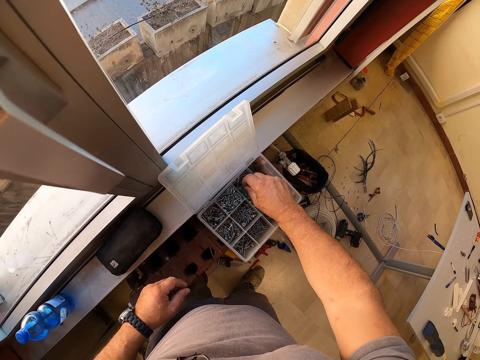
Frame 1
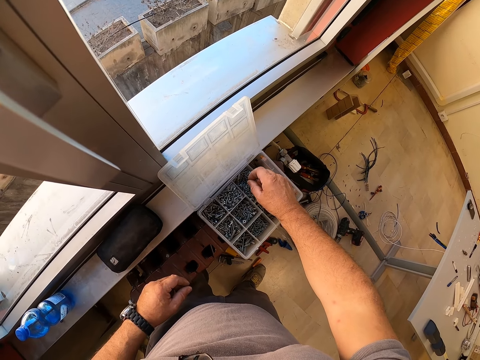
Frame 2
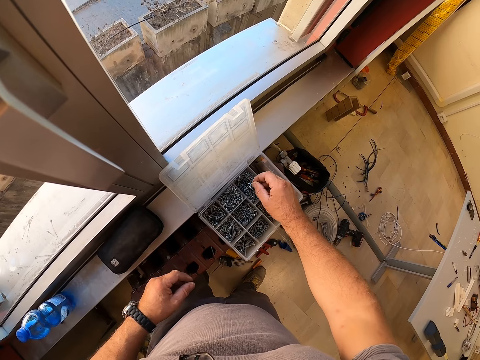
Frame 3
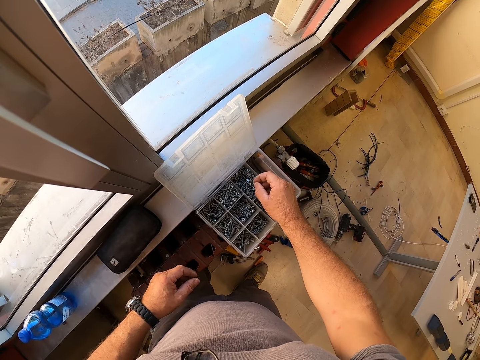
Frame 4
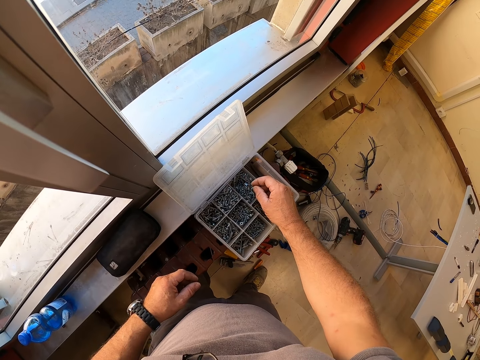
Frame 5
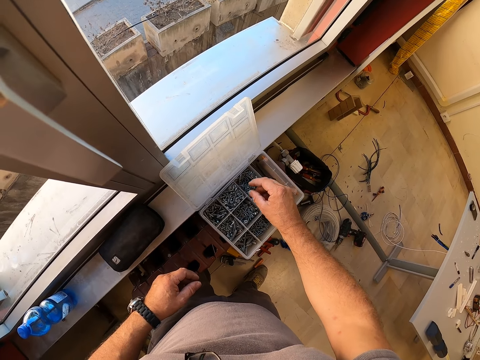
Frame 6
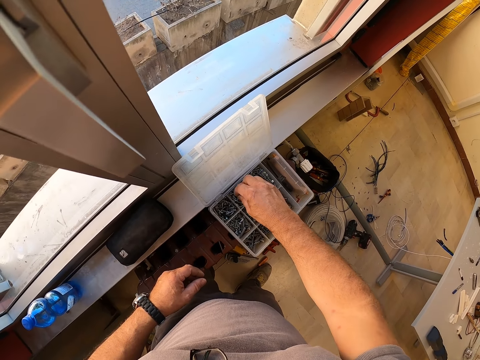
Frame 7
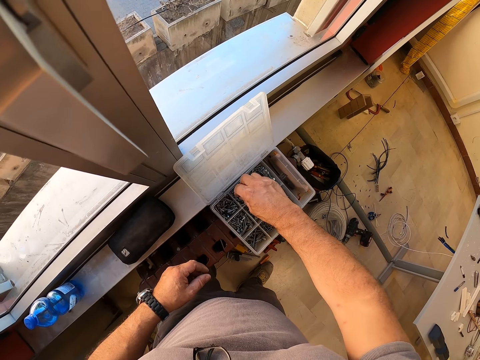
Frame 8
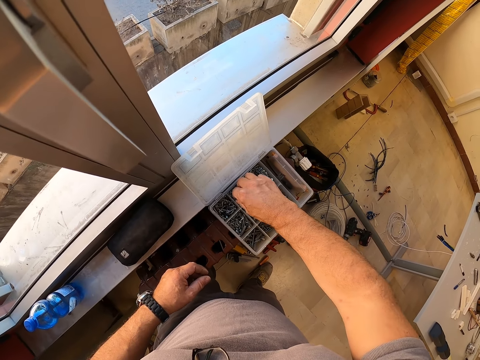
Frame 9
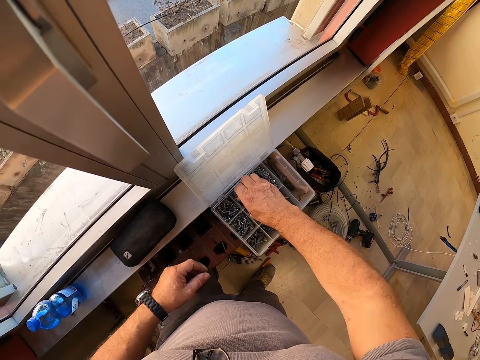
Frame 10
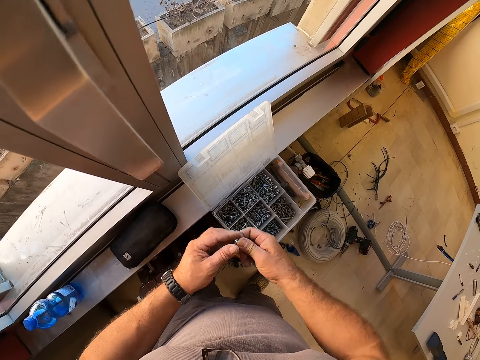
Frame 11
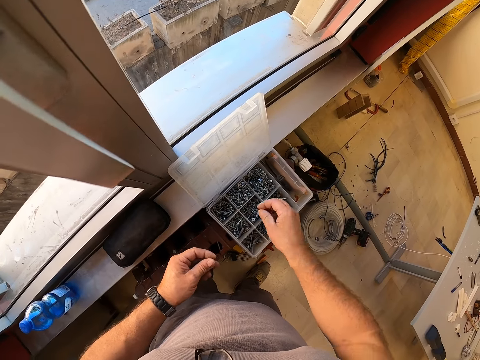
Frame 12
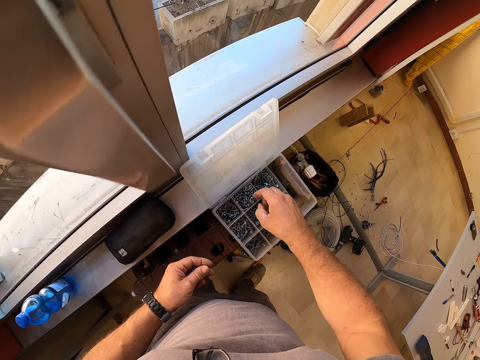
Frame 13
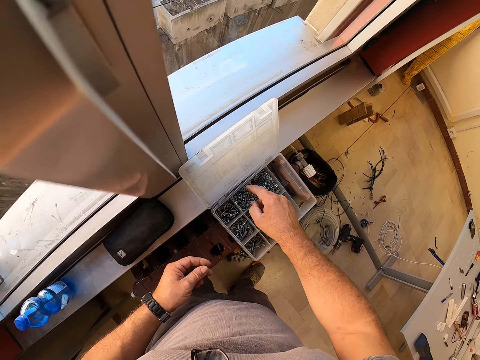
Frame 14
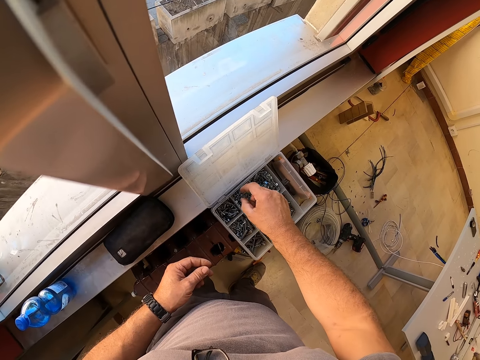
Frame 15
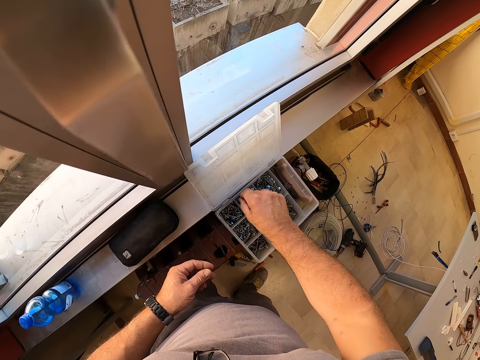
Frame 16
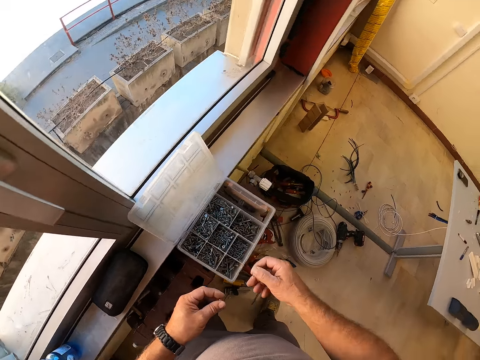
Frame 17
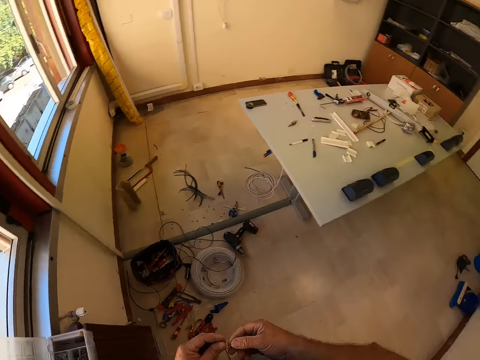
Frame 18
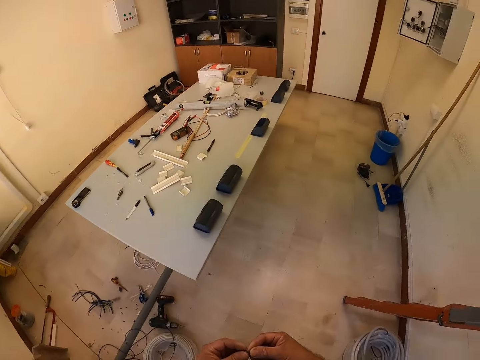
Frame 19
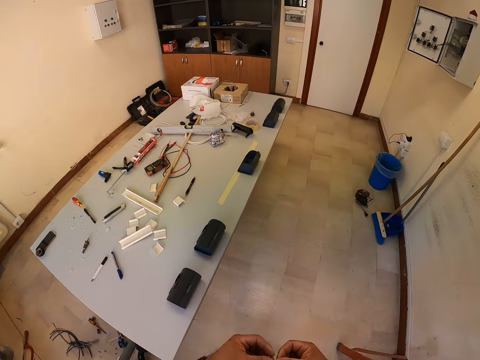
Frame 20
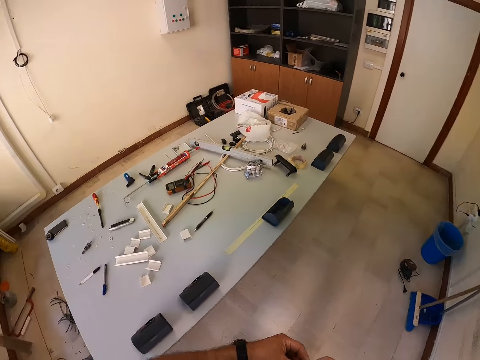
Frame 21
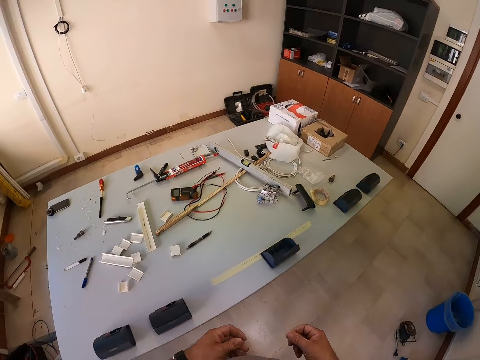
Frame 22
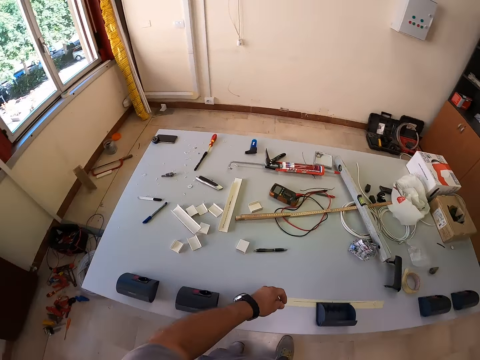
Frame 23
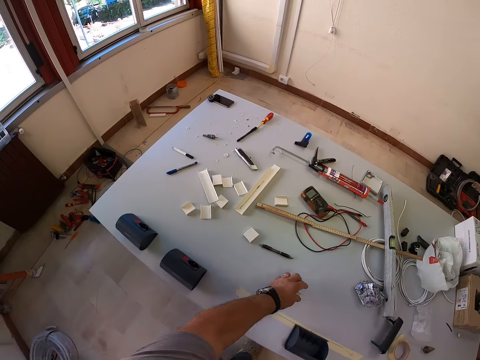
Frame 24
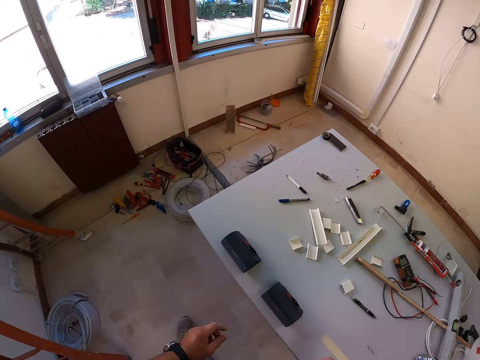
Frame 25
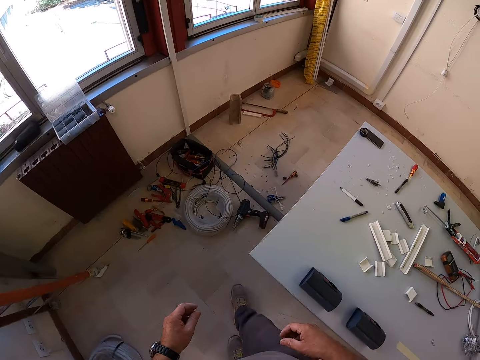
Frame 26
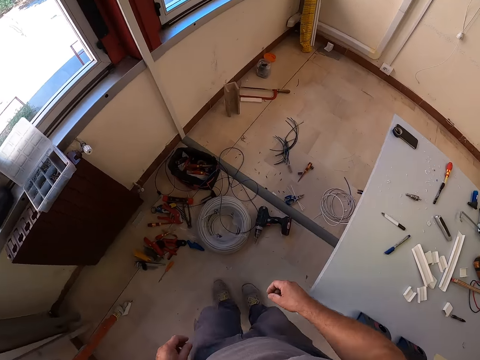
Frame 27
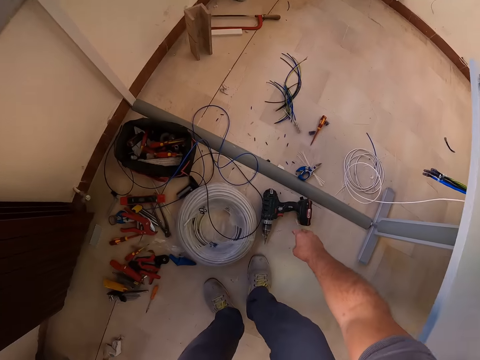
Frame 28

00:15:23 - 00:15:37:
The camera wearer holds the screws with the left hand. They pick the screw, hold the screw, and walk back towards the table. They put the screws on the table and walk beside the table.

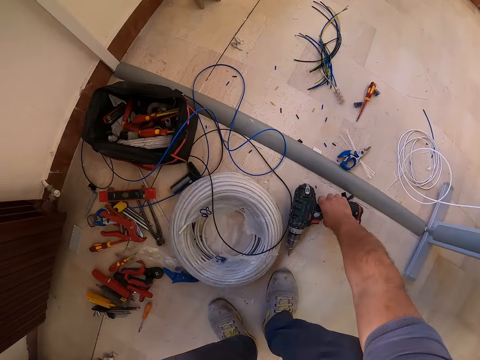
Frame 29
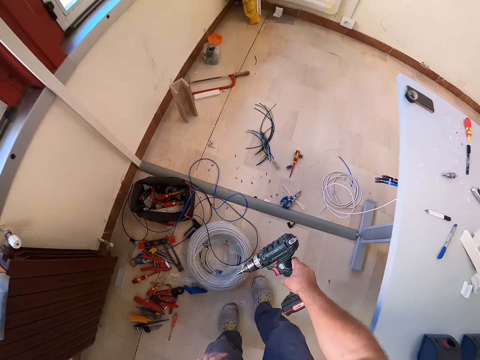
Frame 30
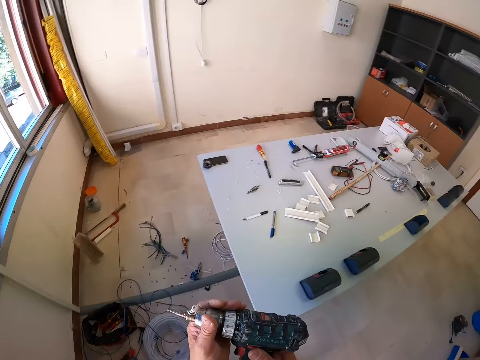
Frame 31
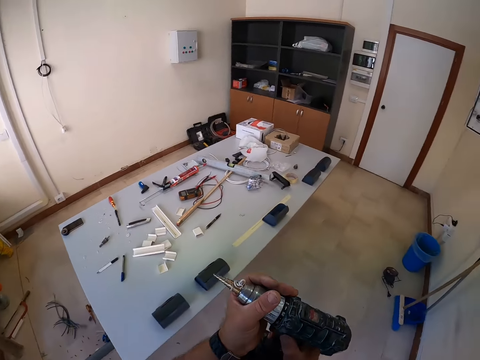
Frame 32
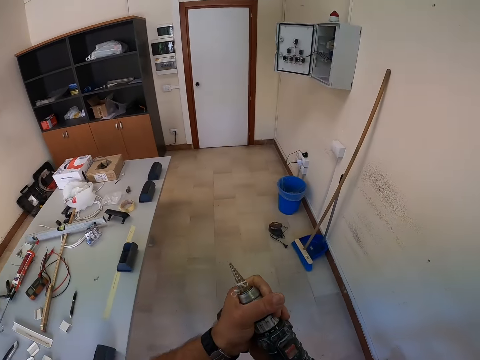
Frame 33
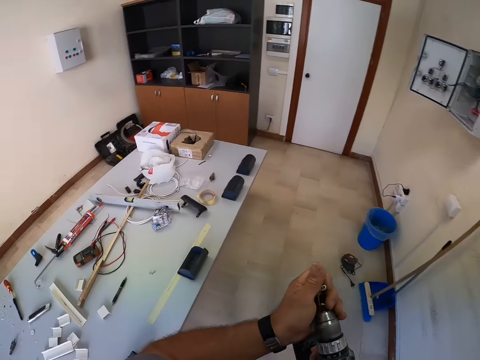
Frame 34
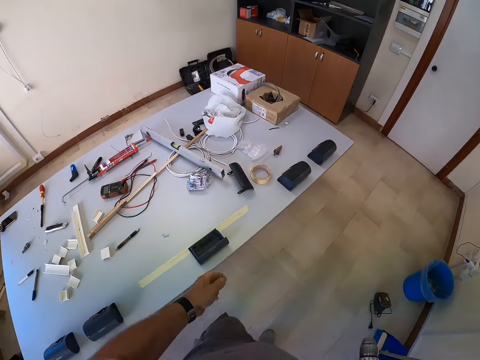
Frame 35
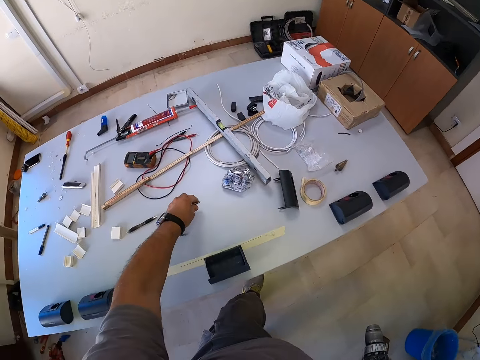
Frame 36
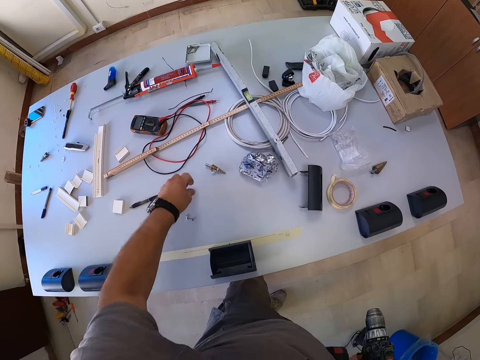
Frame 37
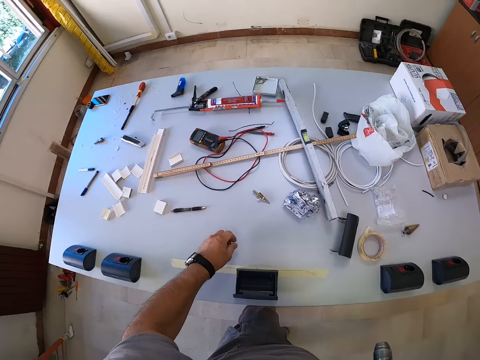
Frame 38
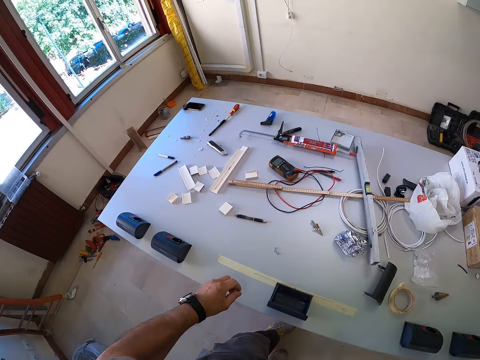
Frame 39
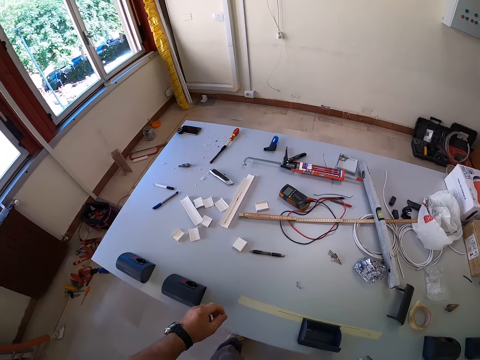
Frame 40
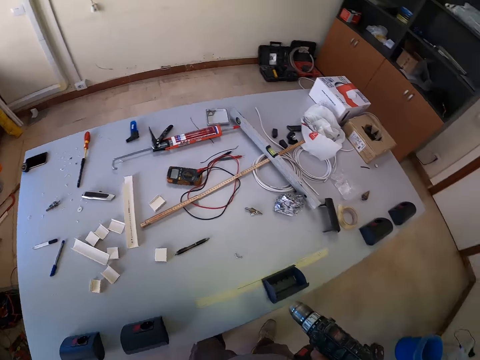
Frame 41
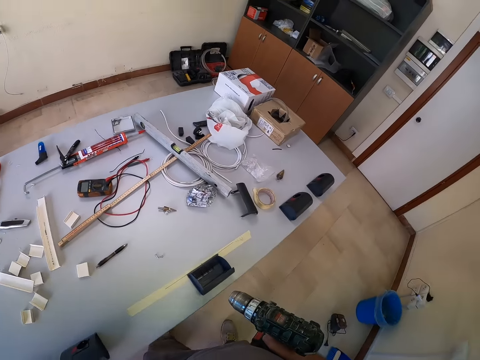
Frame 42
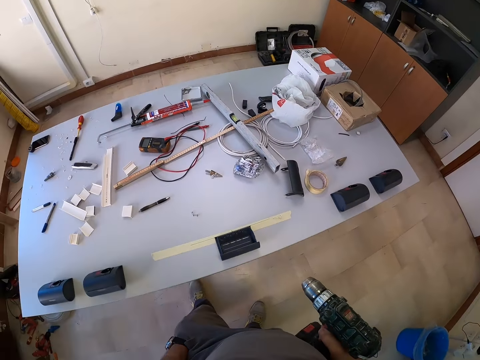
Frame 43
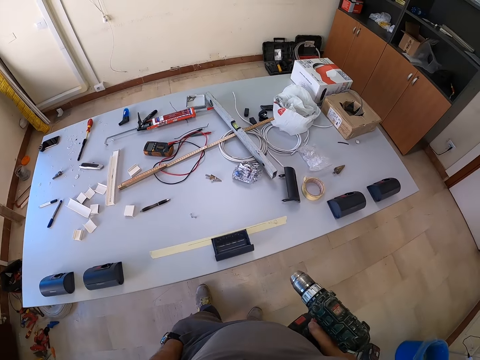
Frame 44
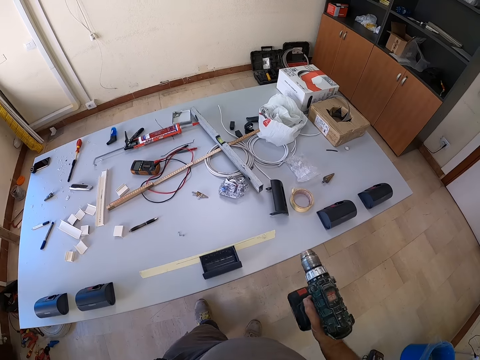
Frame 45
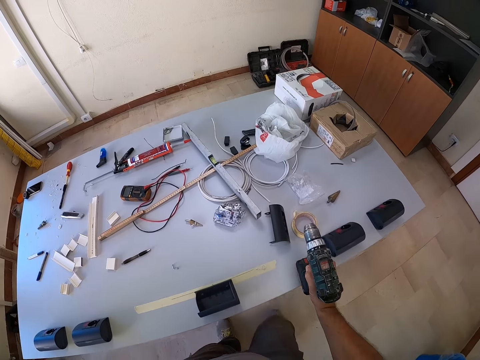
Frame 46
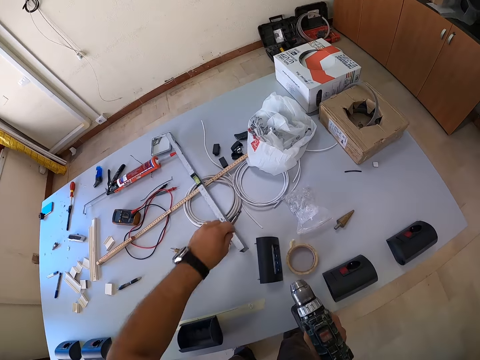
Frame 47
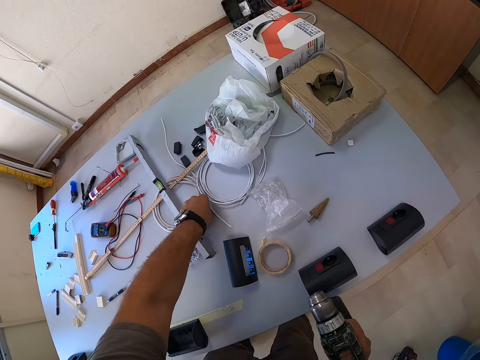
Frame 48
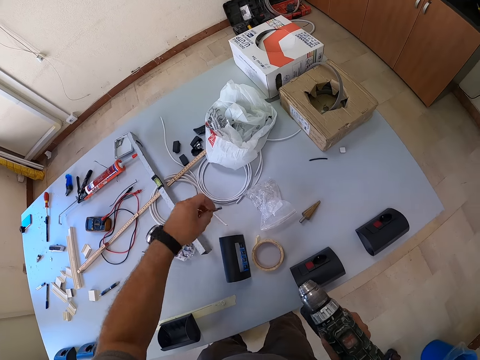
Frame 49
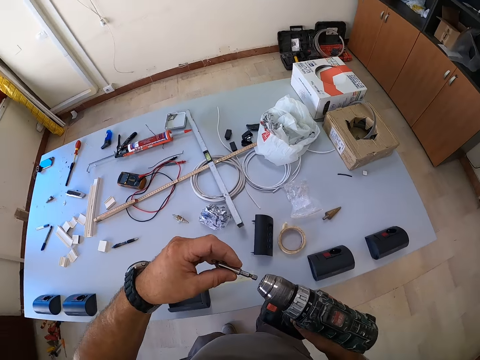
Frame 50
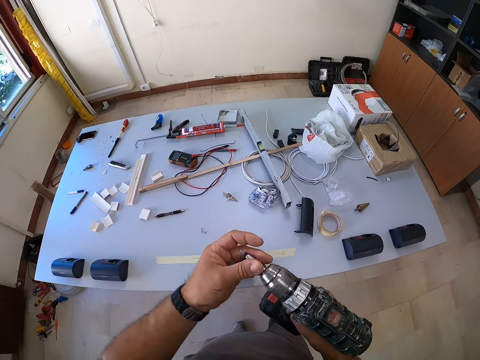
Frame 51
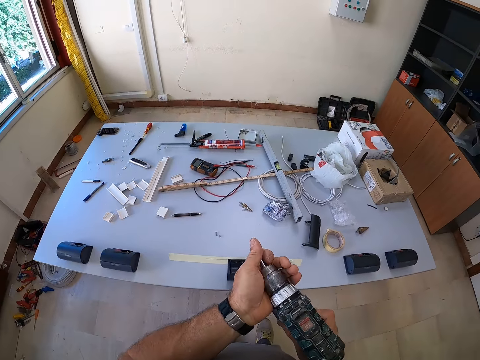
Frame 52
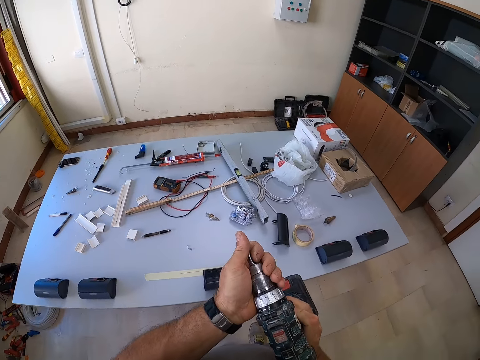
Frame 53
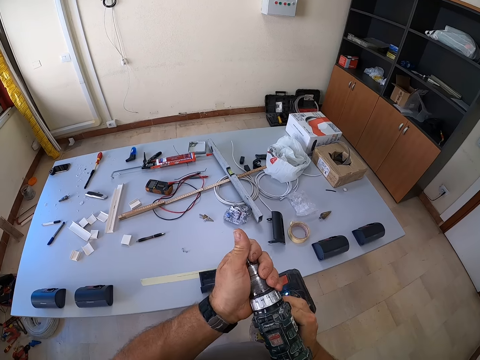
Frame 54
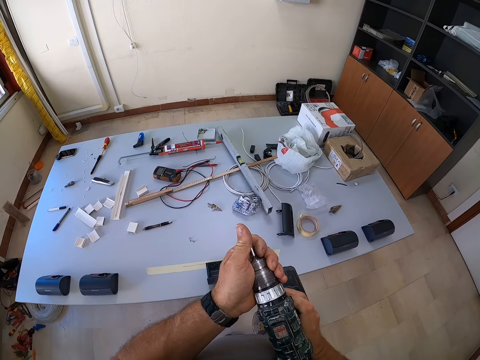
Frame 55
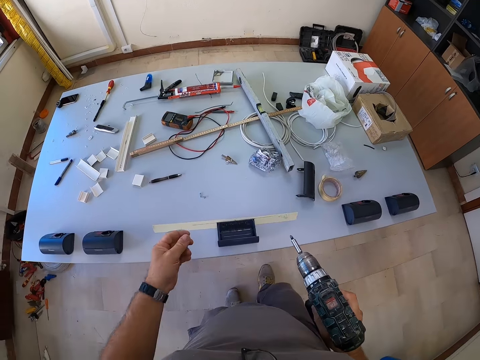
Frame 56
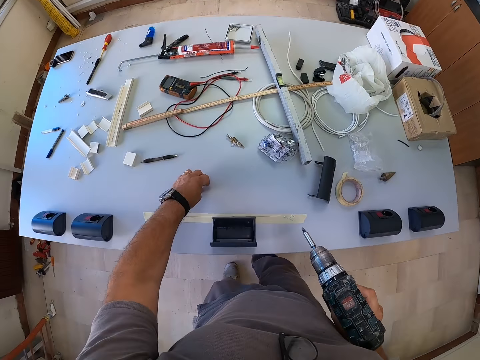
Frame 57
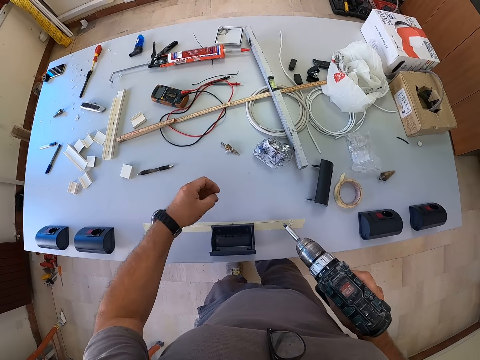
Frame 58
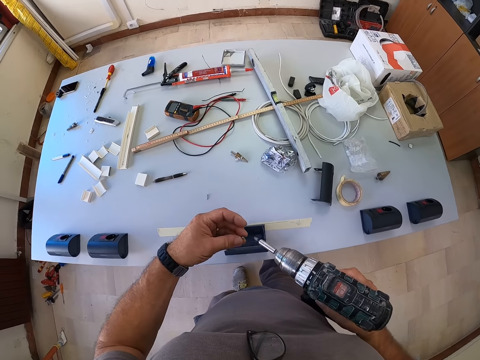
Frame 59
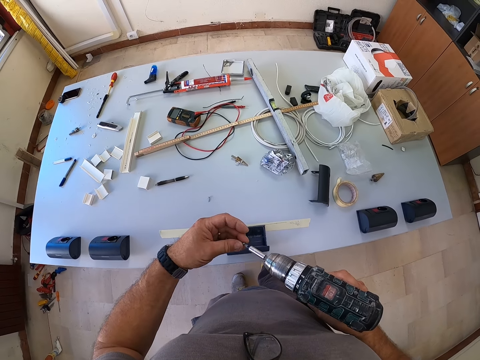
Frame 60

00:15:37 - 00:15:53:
The camera wearer picks a driller or drill machine from the floor. They hold the drill machine, remove the drill bit in the driller, and drop the drill bit on the table. They pick one of the screws on the table, look at the table, and place the driller on the table. They pick a screw bit from the table, fix the screw bit on the driller, and pick another screw from the table.
